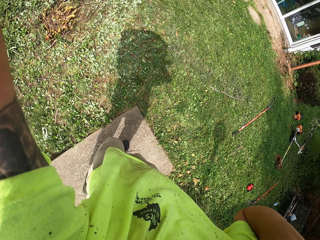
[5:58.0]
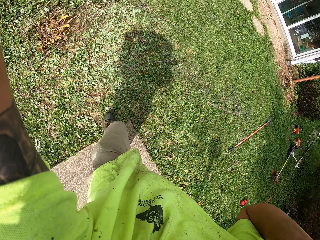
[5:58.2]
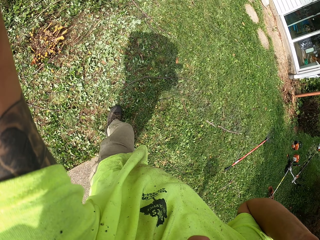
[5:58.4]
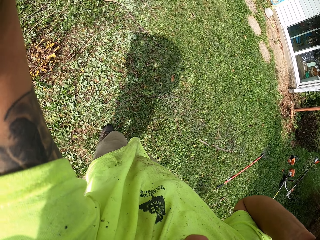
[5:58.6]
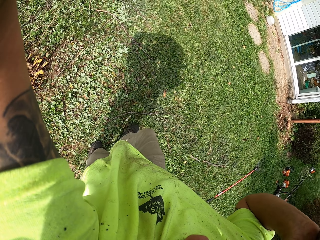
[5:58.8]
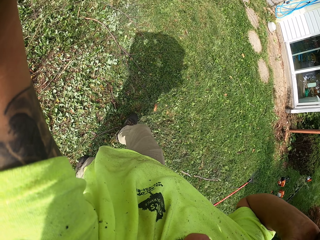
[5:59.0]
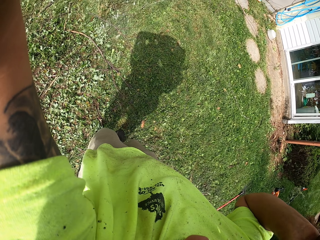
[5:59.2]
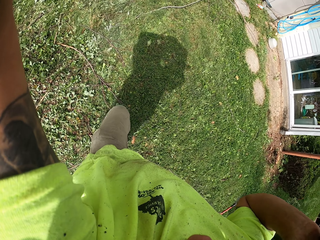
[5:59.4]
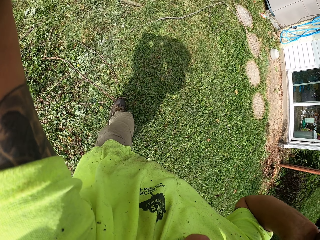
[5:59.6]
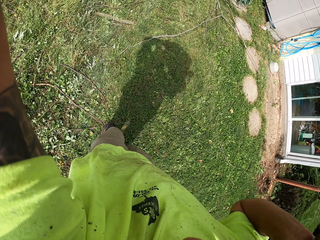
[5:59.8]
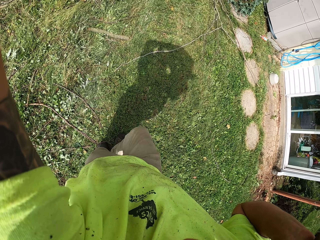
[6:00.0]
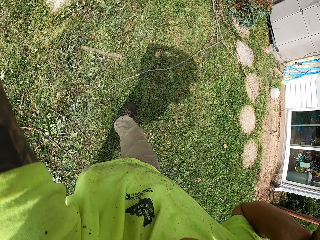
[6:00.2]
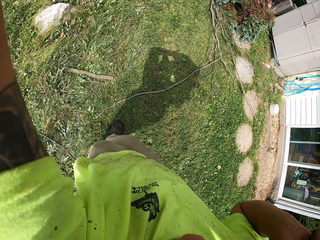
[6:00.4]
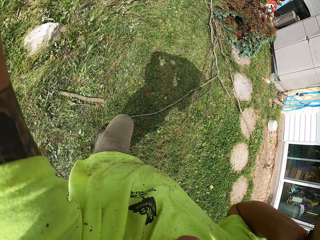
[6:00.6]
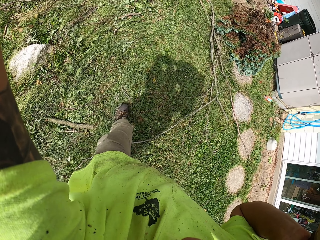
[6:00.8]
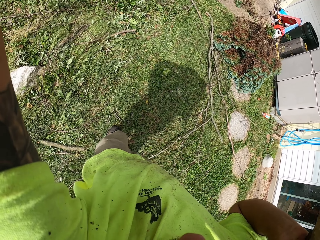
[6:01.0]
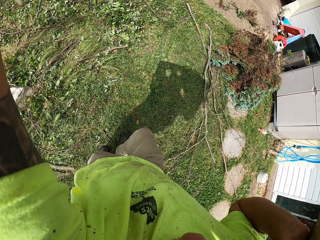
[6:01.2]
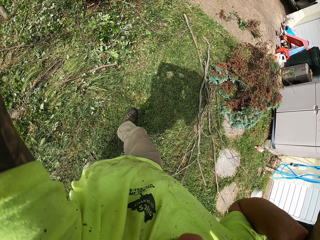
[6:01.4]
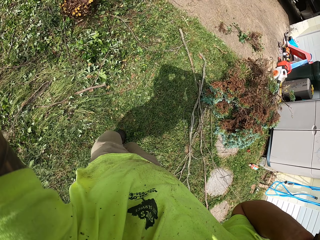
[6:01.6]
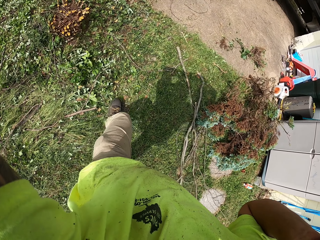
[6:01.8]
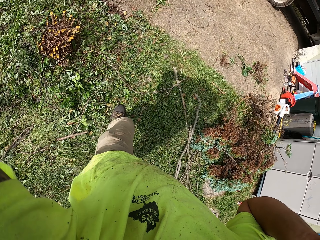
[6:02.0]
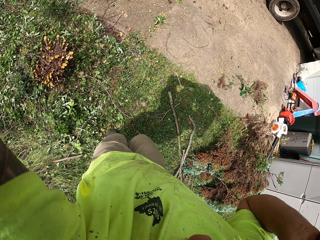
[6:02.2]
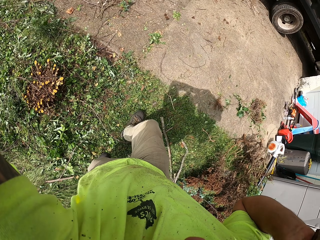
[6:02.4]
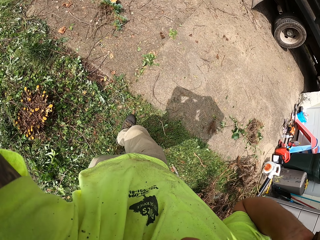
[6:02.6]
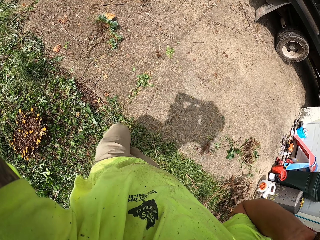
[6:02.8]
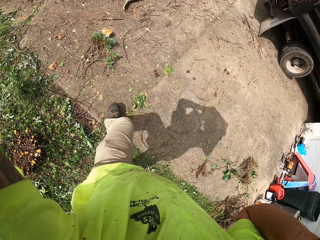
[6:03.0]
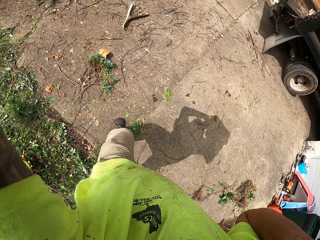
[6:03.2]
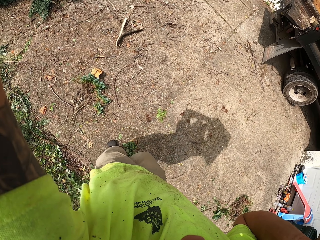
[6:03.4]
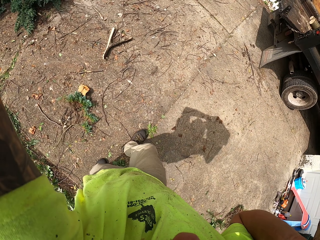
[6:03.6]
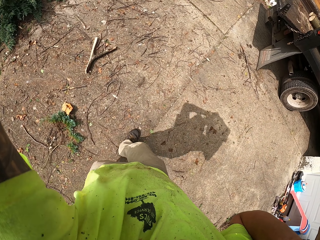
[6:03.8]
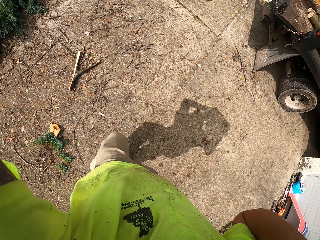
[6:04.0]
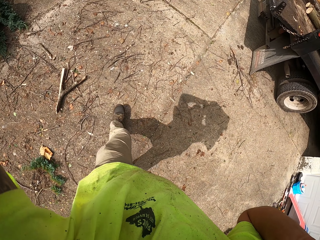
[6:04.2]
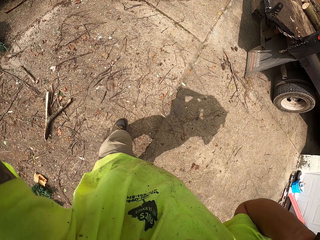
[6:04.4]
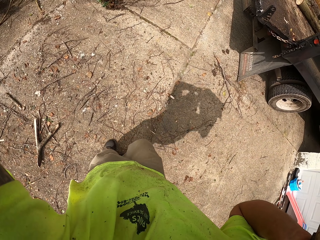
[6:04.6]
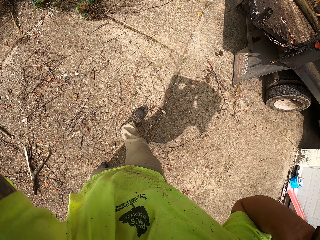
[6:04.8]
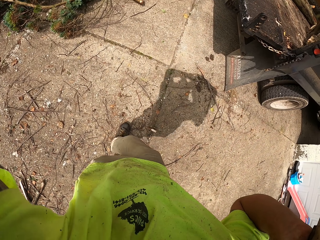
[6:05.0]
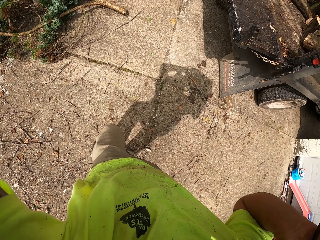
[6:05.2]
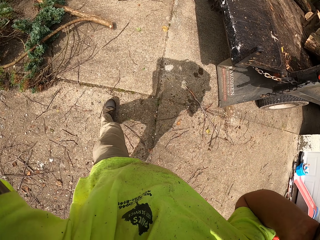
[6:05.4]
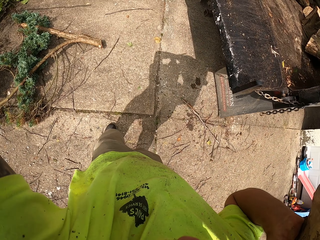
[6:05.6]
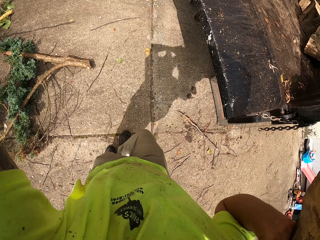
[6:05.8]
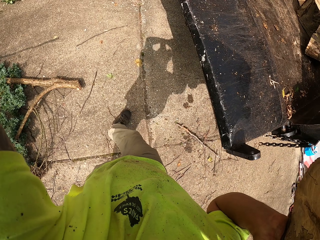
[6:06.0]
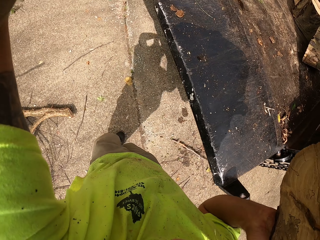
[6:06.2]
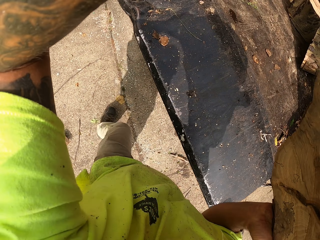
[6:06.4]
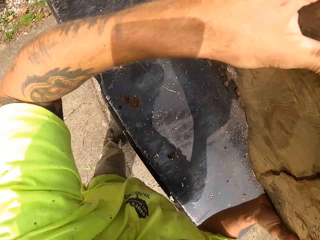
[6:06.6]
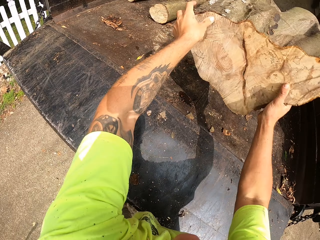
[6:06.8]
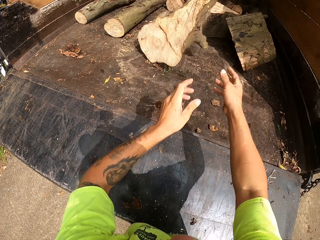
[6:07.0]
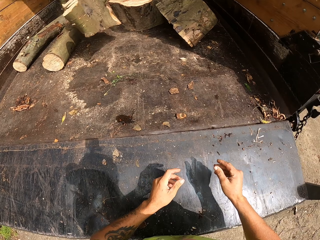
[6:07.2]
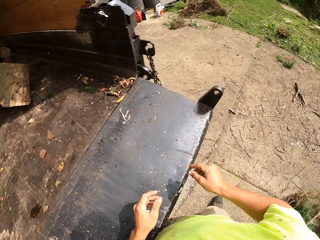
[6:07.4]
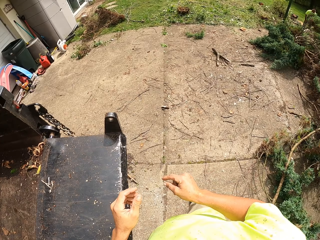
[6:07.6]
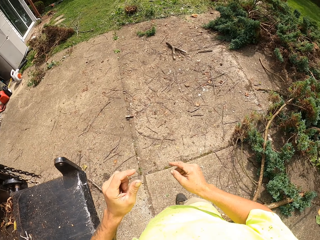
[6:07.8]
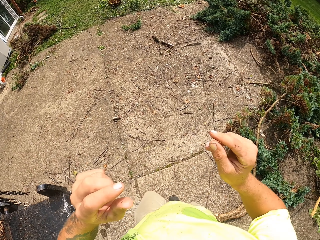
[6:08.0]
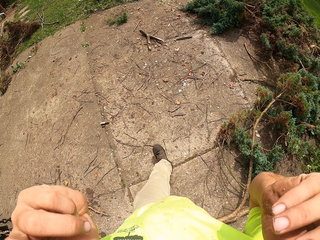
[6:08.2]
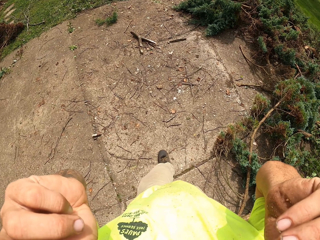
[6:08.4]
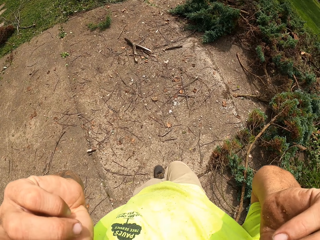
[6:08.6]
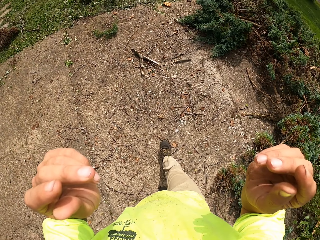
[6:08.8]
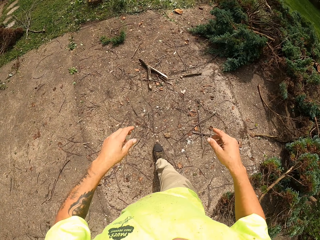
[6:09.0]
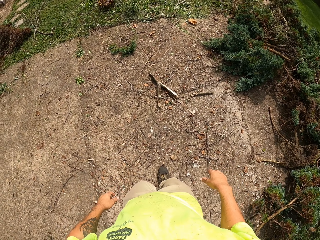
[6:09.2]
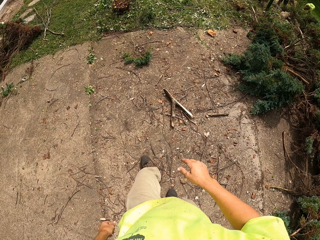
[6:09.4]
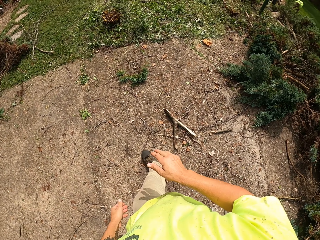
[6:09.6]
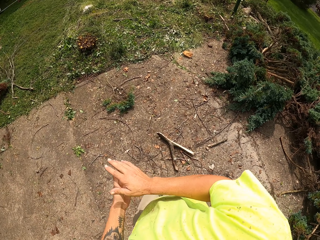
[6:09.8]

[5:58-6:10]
The camera wearer throws the sawn wood in his hands in the back of the trailer truck. He touches his face with his hands.

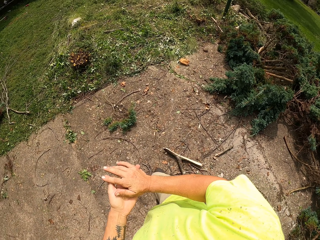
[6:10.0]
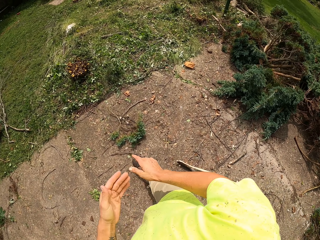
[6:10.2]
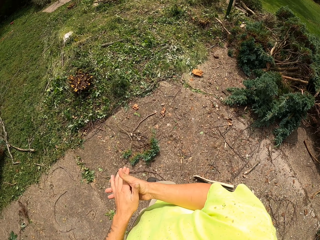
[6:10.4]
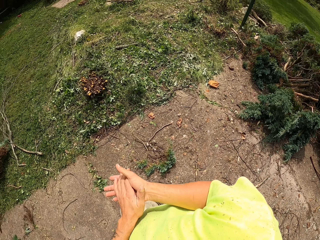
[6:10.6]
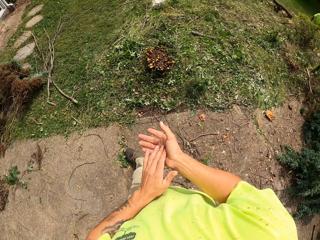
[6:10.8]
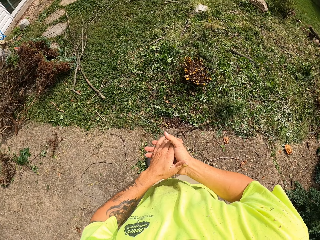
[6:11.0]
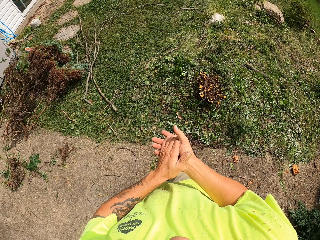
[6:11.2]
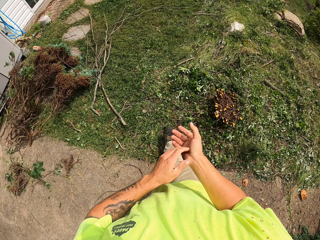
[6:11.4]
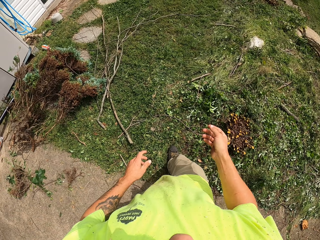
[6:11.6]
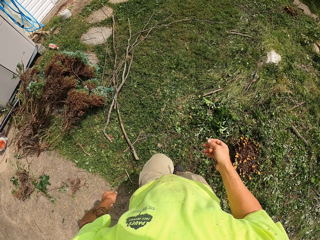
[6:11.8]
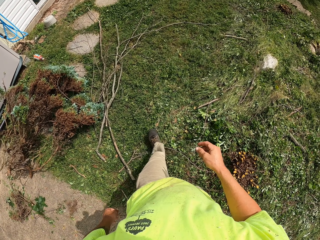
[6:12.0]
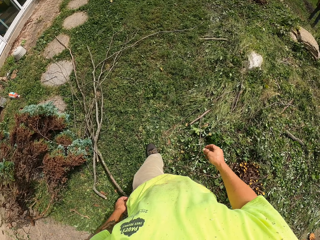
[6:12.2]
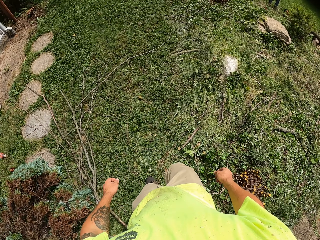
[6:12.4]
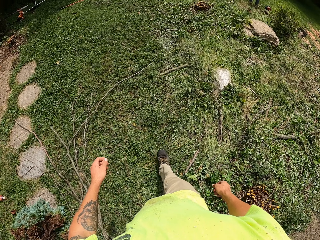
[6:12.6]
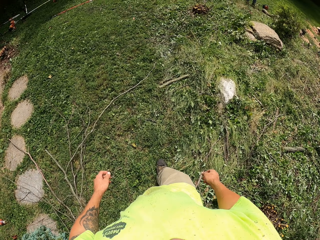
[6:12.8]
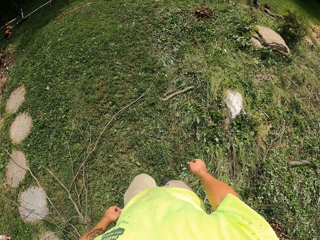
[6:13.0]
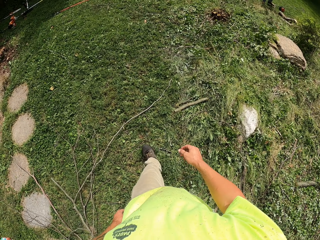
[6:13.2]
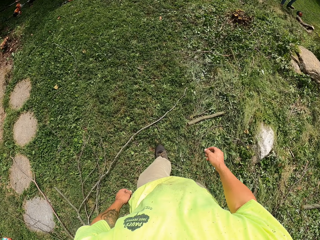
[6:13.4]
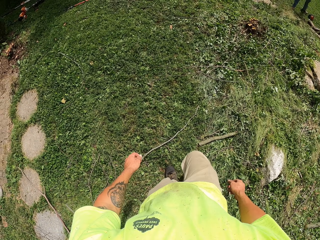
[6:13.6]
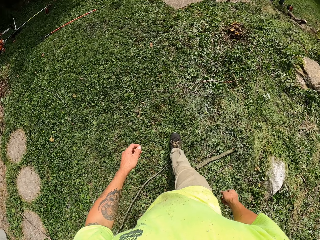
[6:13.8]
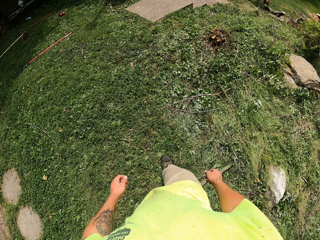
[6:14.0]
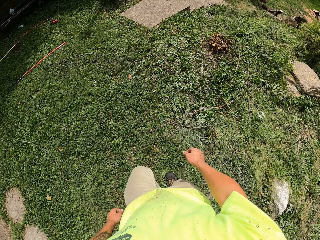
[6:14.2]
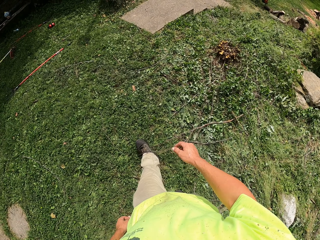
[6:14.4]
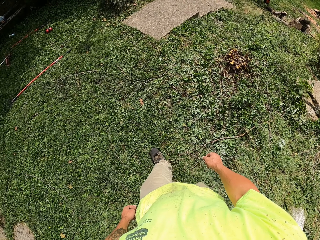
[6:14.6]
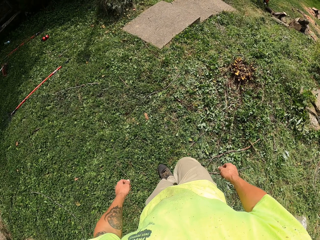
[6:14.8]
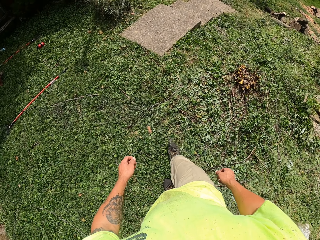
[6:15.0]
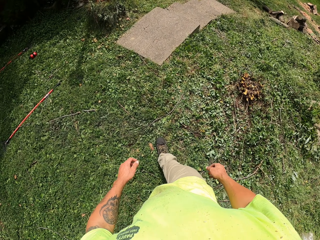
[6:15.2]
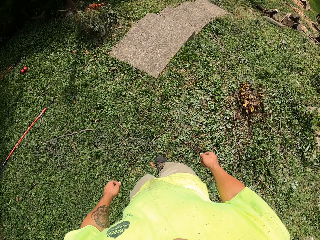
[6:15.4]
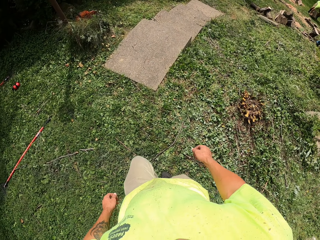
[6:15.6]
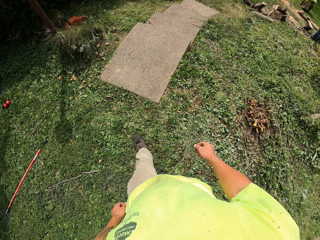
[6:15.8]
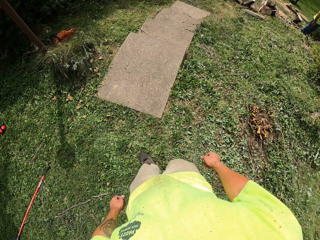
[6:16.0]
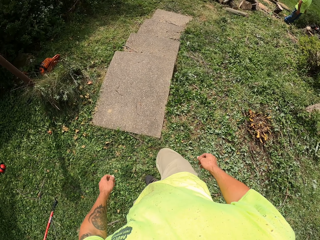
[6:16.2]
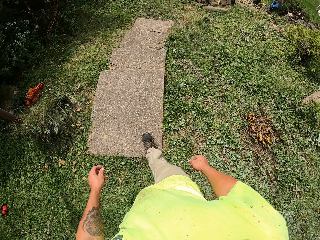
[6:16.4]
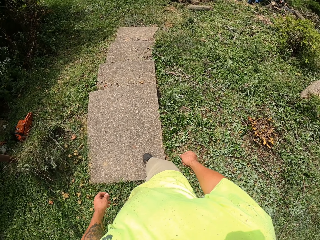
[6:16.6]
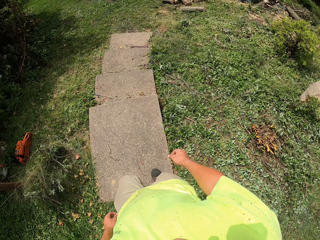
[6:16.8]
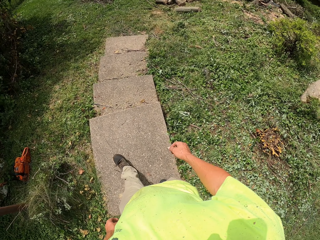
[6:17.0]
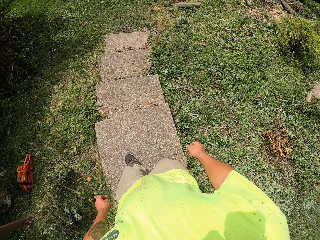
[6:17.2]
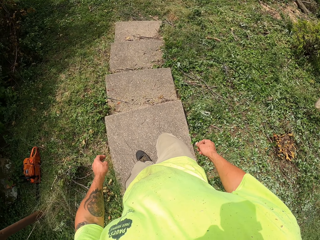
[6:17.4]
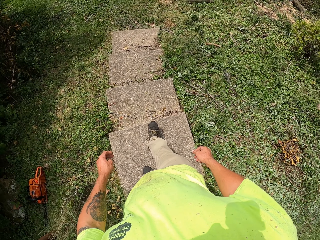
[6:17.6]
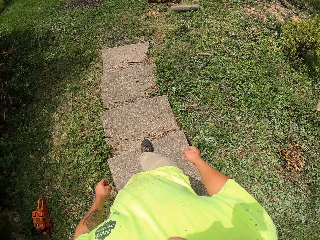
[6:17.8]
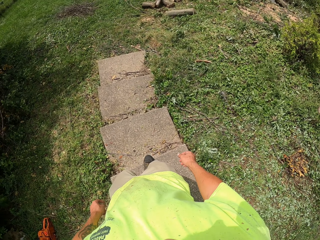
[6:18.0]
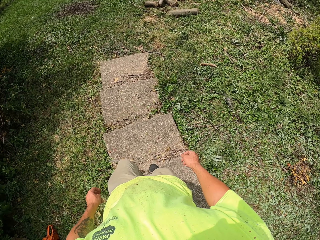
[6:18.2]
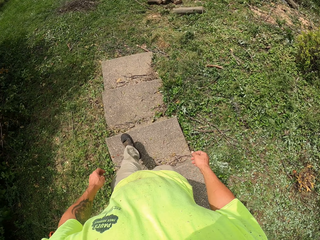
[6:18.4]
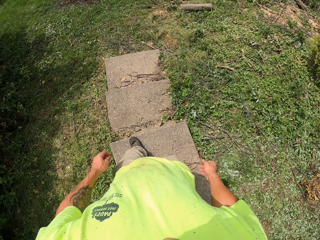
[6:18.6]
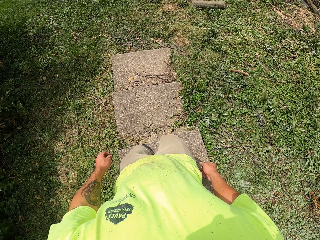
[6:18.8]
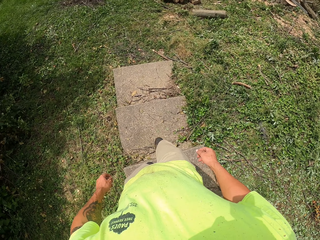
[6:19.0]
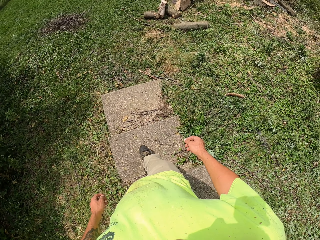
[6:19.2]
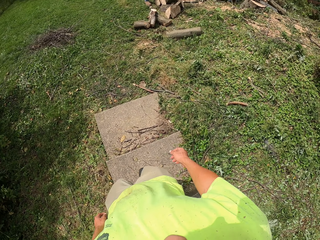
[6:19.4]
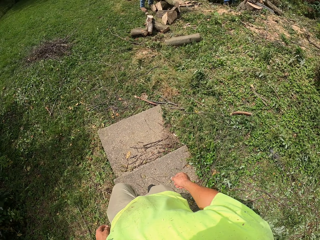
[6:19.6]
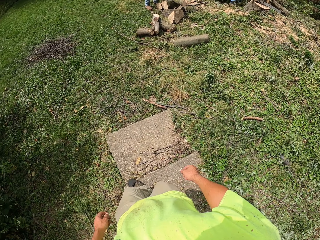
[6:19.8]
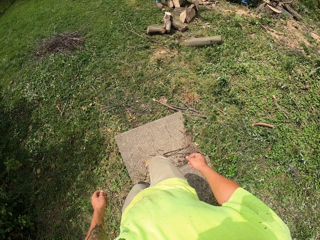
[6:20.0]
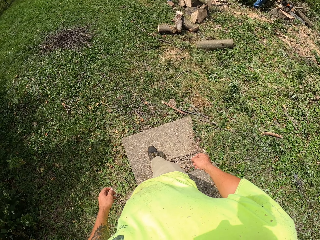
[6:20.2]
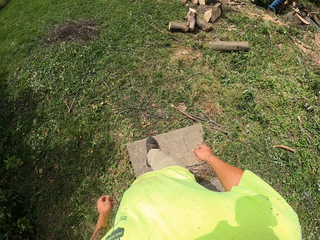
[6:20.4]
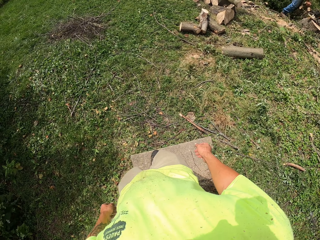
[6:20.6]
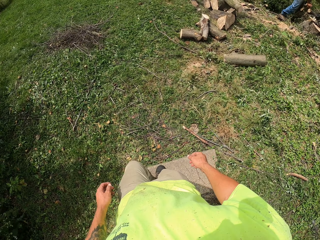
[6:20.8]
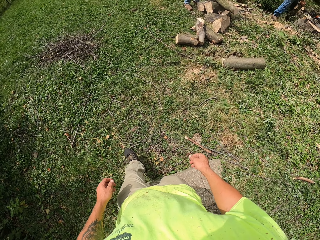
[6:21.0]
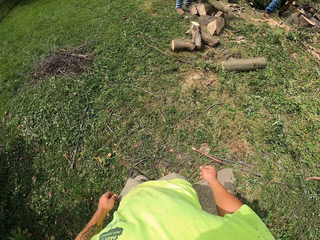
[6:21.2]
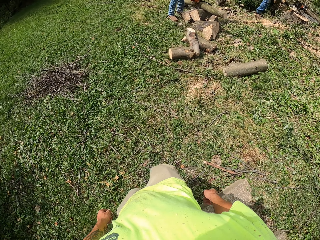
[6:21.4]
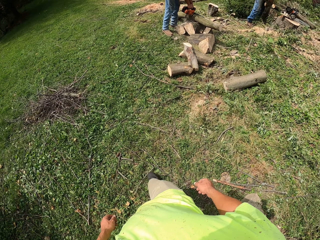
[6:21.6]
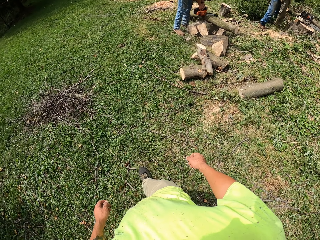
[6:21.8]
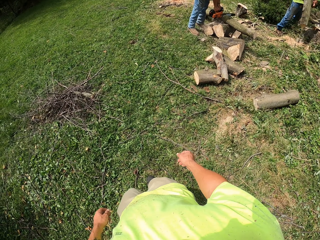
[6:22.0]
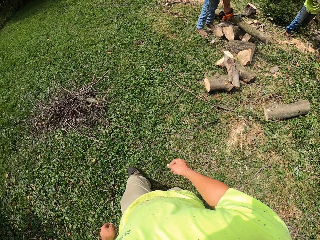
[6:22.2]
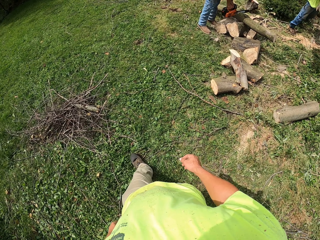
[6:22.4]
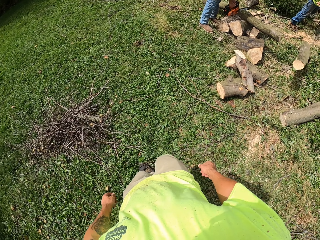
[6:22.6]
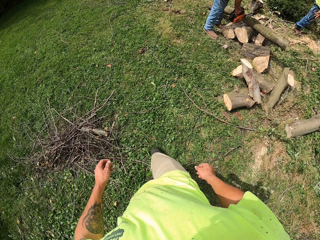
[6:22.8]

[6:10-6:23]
The camera wearer walks towards the field. They wipe both hands together. They walk towards the field.
